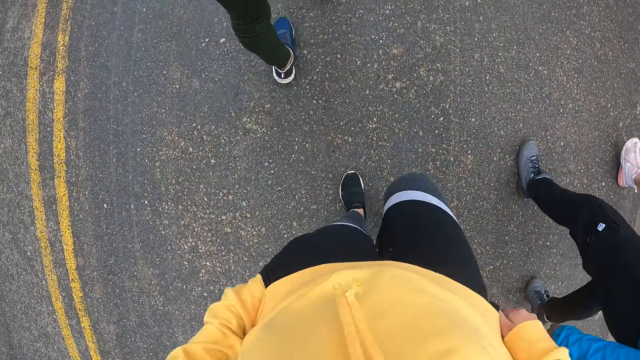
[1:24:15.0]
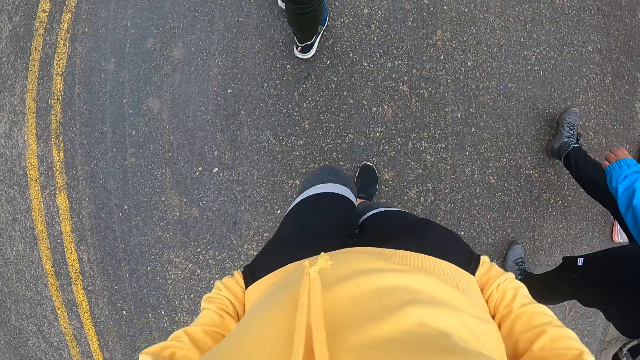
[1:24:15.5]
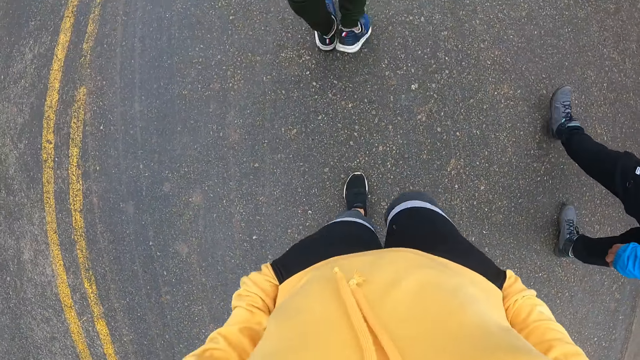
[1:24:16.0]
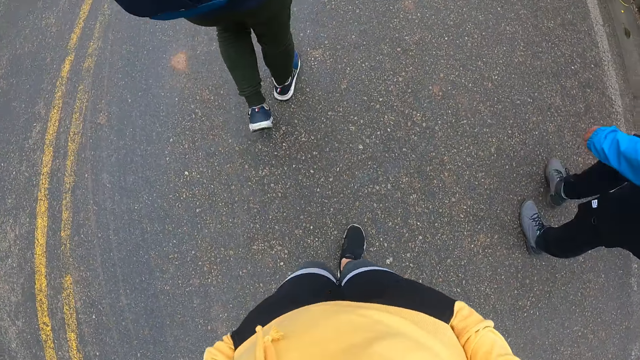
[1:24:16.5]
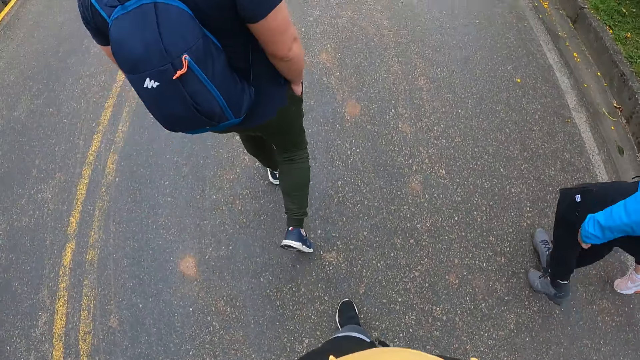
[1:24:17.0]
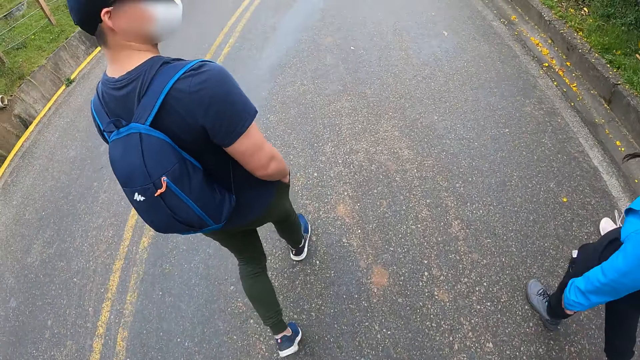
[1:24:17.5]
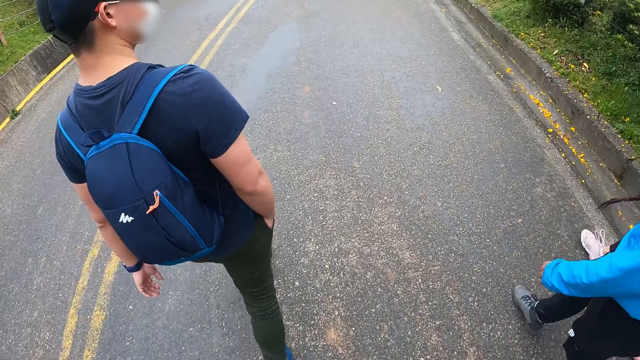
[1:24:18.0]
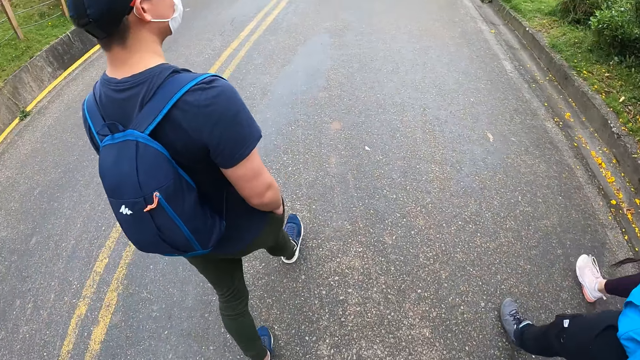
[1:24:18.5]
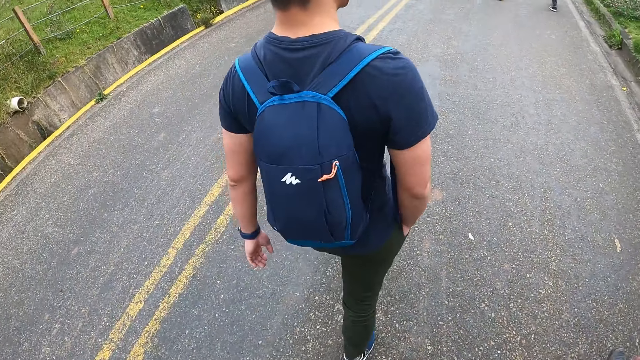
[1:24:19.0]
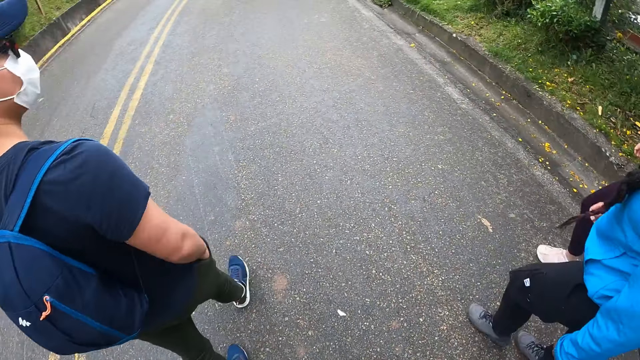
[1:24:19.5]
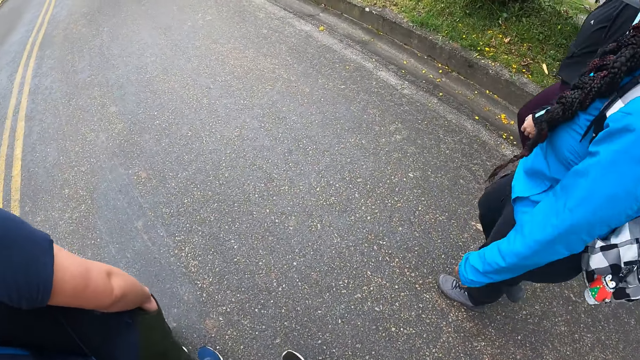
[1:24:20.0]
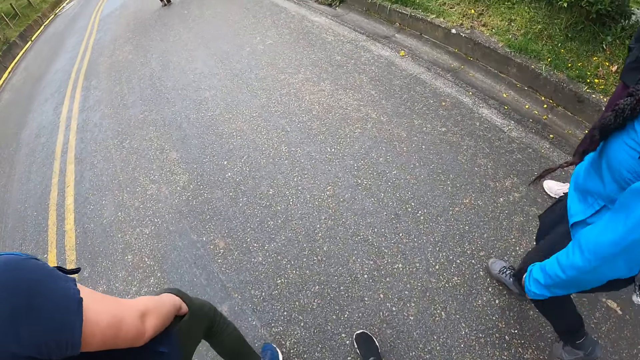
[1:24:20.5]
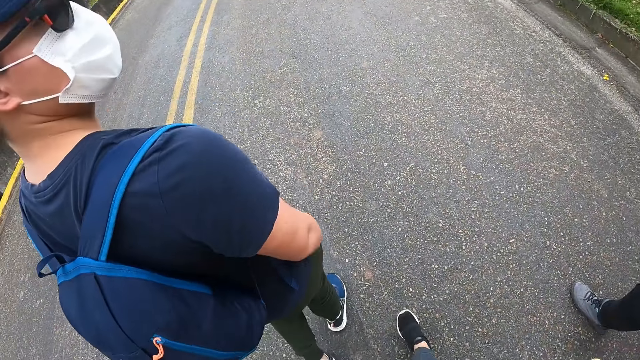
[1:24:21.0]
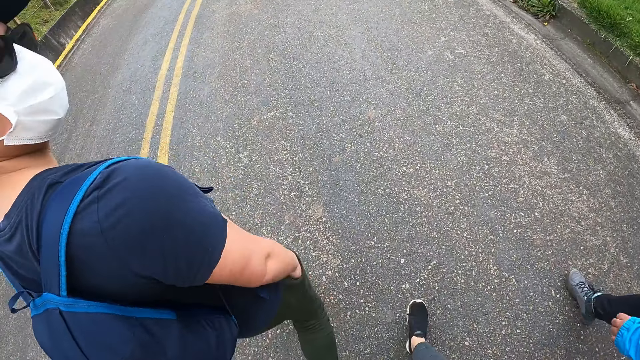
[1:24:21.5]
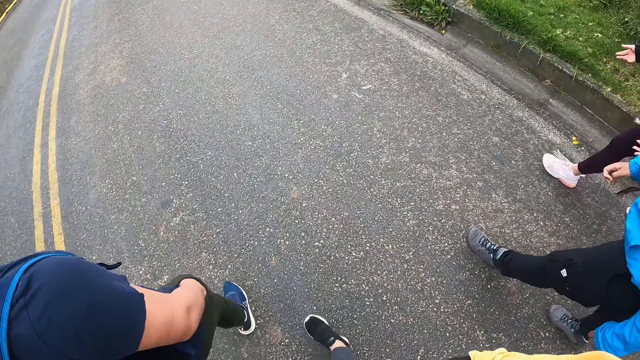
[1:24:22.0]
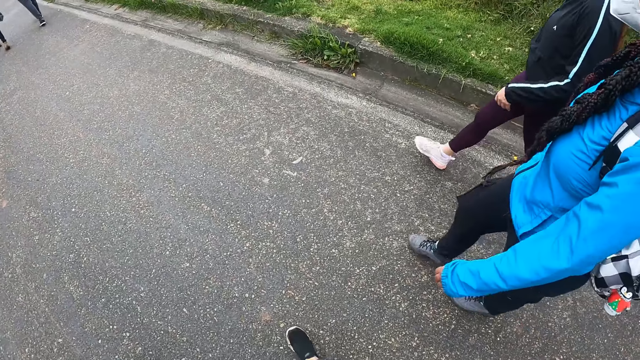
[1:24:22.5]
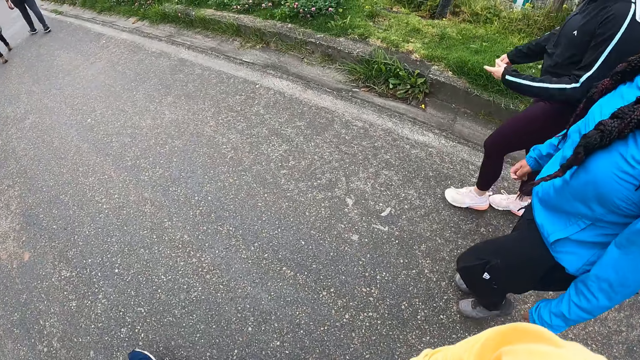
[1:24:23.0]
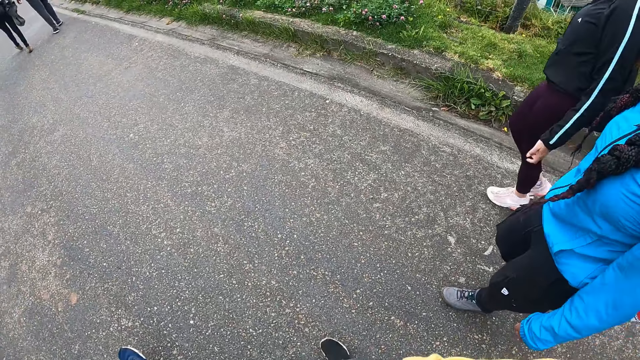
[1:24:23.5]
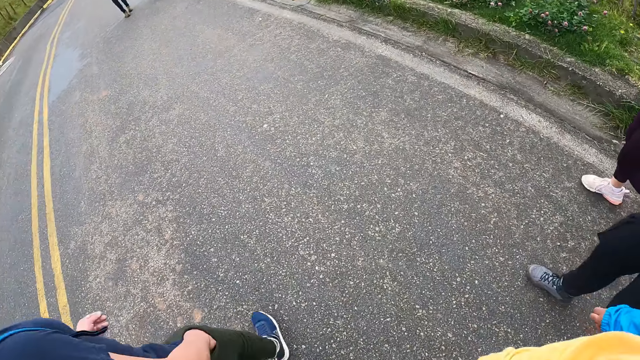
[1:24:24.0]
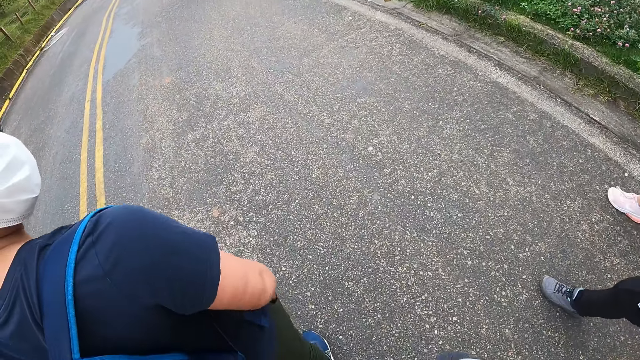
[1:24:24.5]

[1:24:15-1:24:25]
The camera wearer puts her right hand inside her trouser pocket.

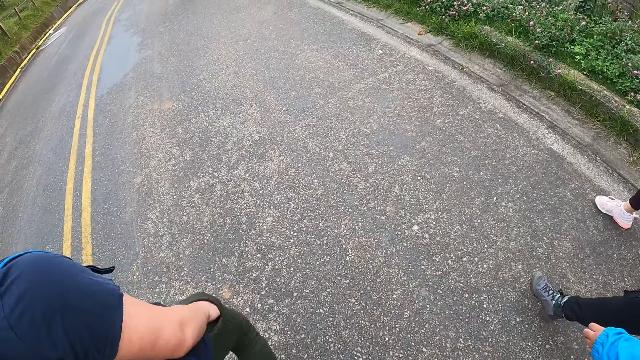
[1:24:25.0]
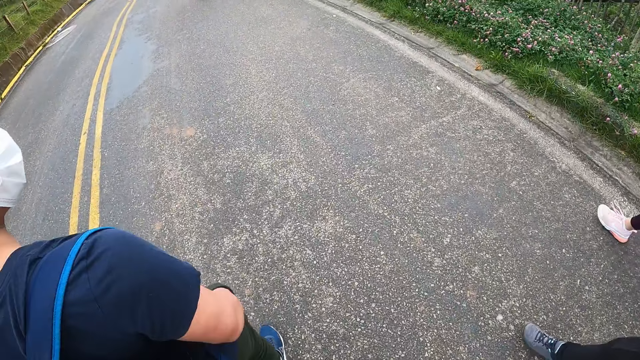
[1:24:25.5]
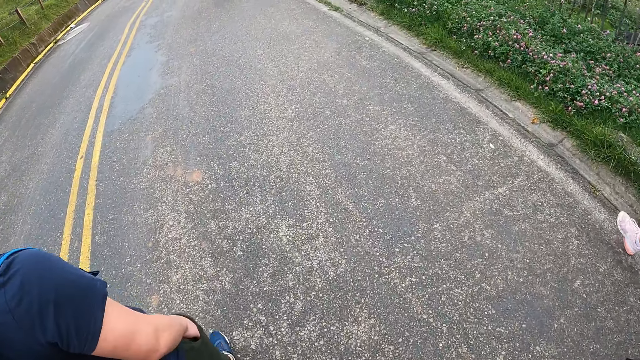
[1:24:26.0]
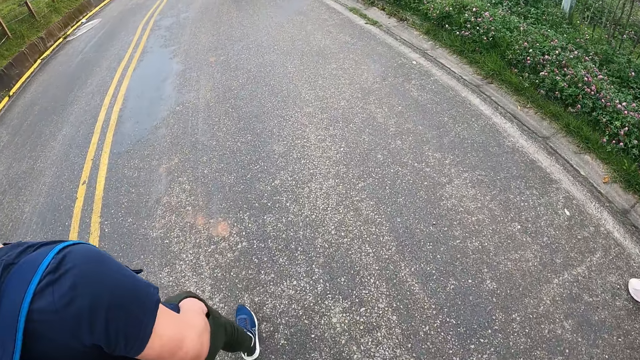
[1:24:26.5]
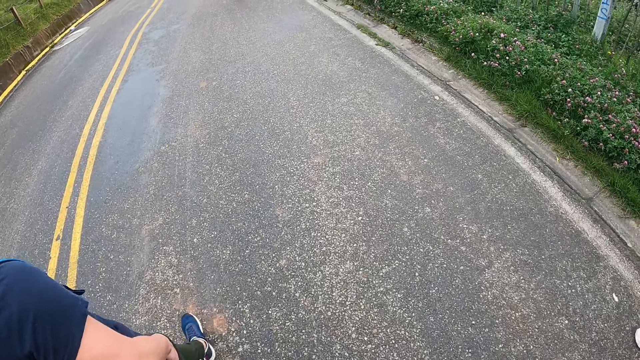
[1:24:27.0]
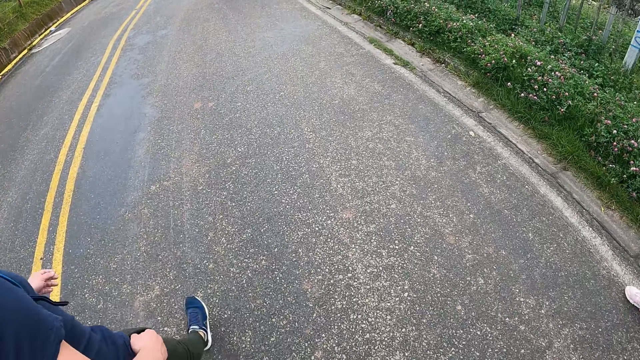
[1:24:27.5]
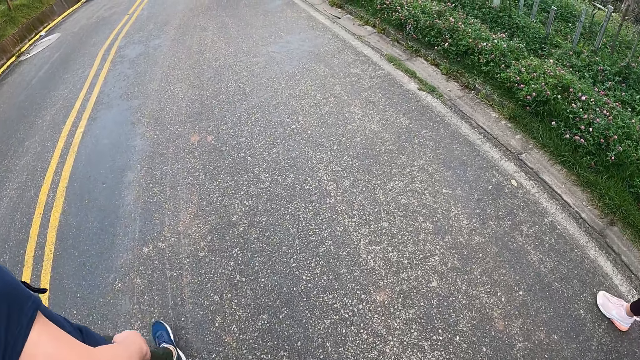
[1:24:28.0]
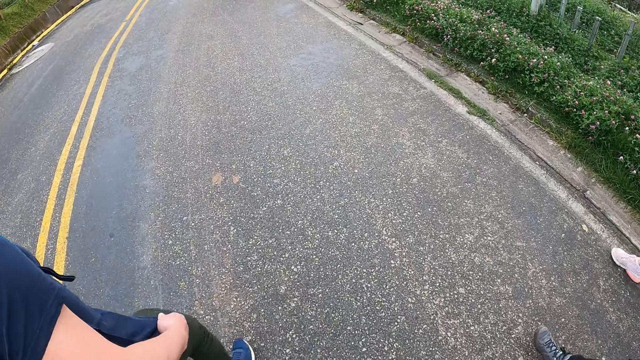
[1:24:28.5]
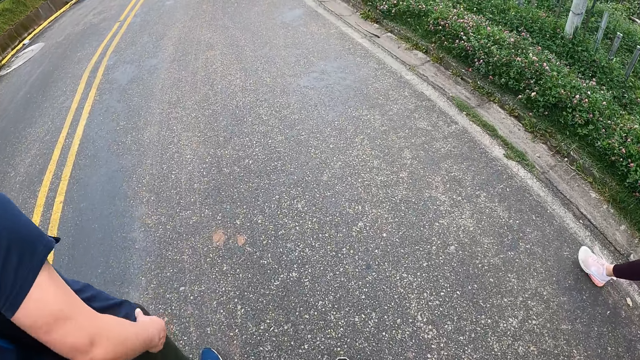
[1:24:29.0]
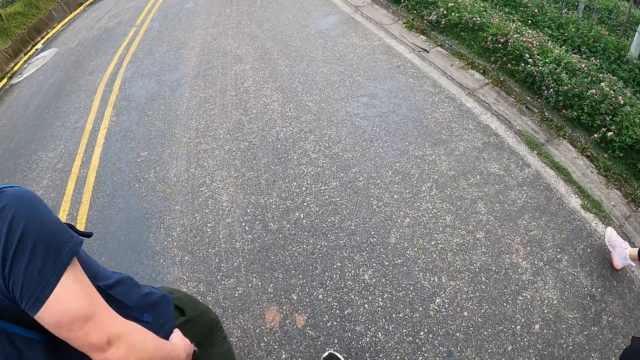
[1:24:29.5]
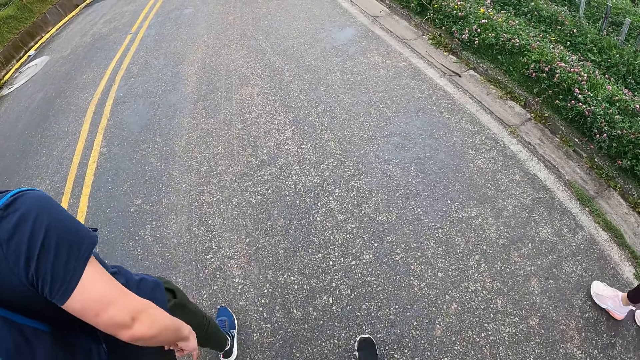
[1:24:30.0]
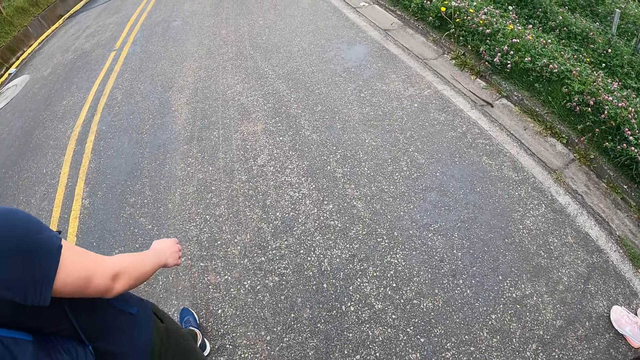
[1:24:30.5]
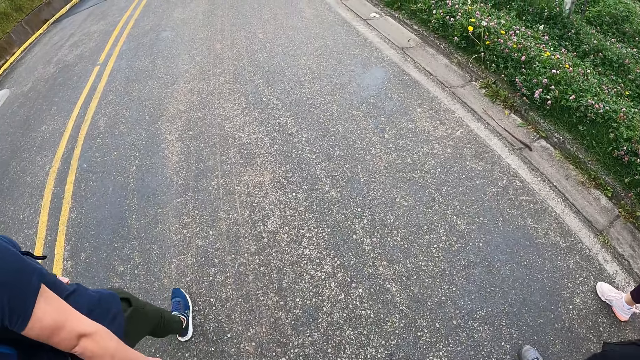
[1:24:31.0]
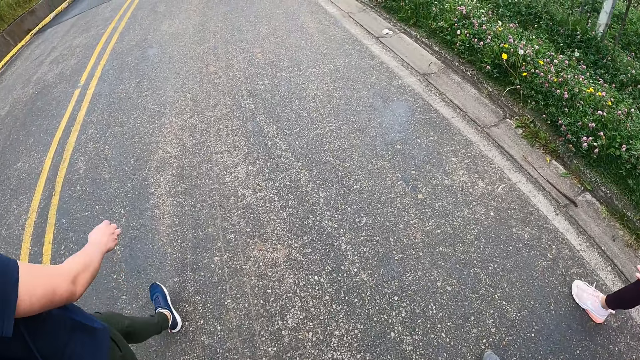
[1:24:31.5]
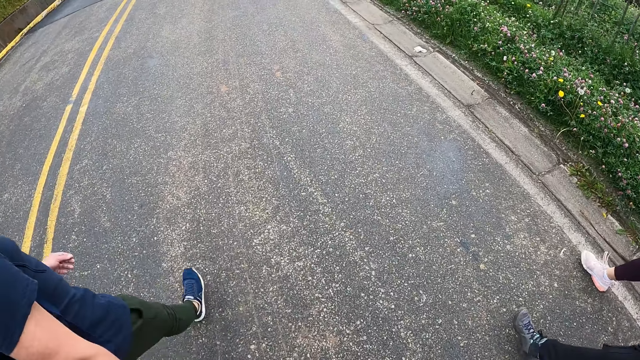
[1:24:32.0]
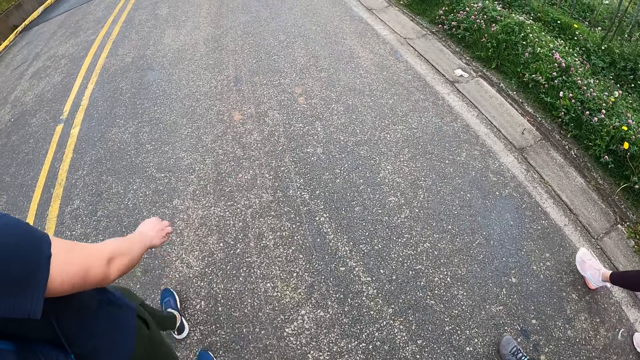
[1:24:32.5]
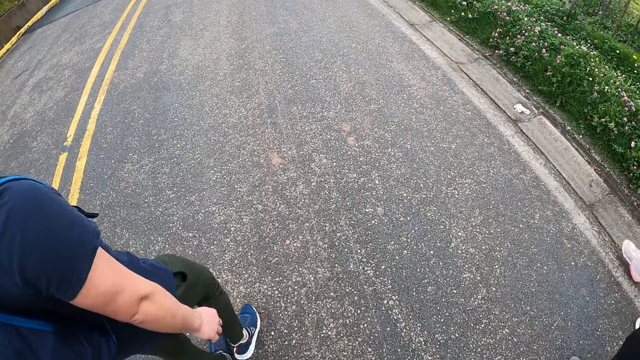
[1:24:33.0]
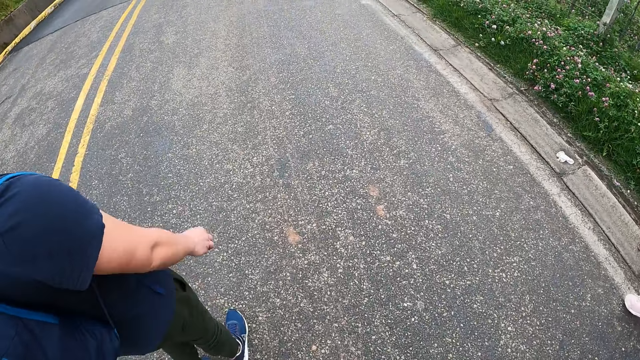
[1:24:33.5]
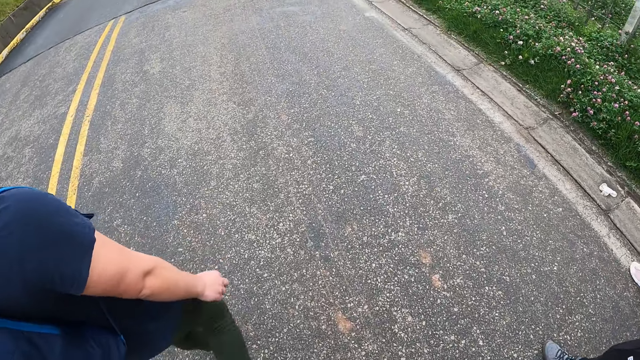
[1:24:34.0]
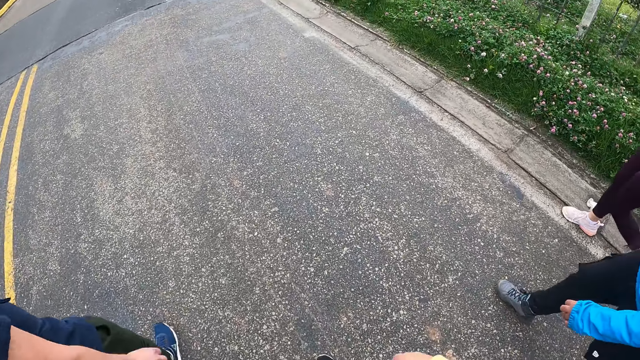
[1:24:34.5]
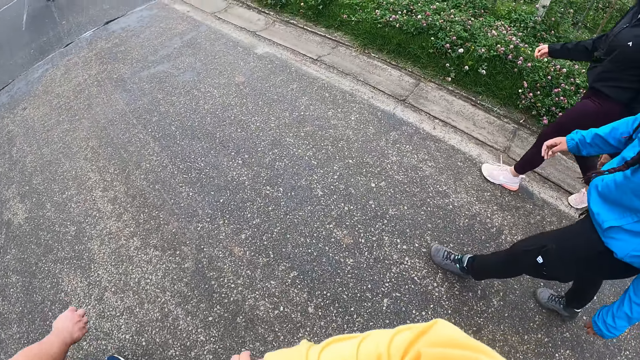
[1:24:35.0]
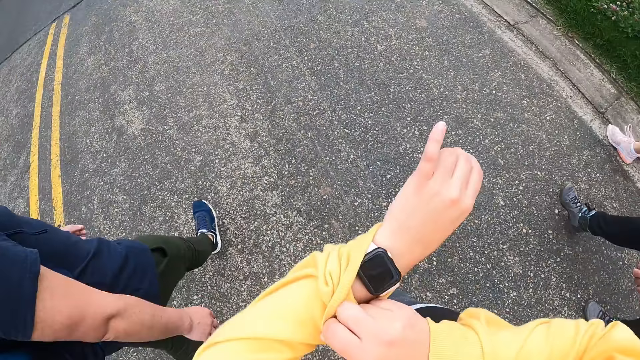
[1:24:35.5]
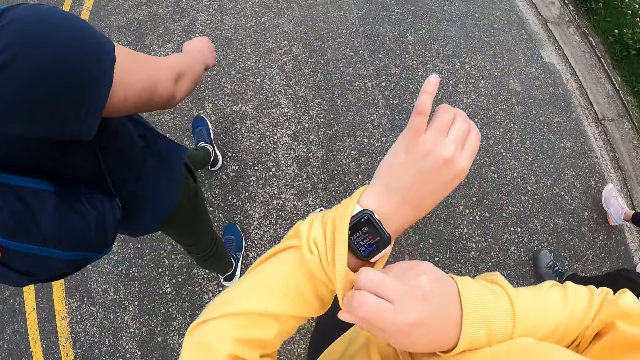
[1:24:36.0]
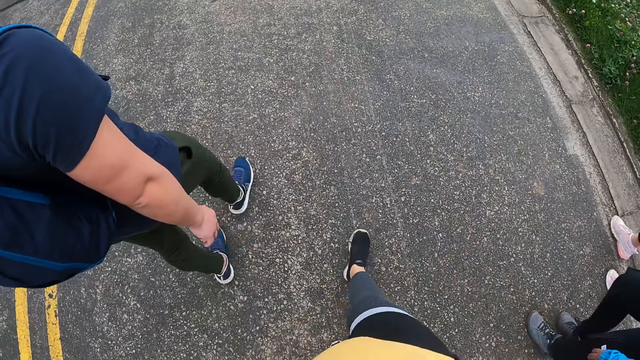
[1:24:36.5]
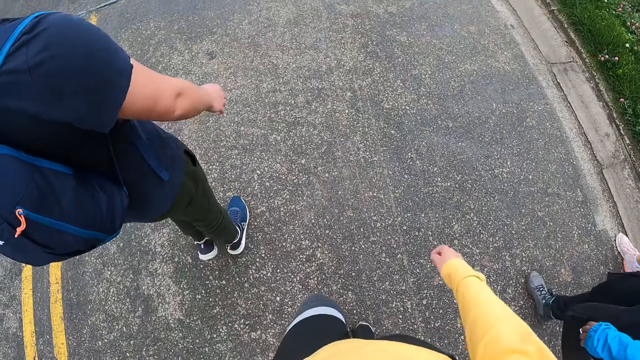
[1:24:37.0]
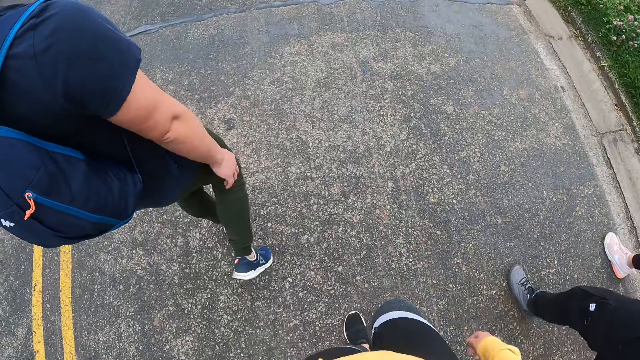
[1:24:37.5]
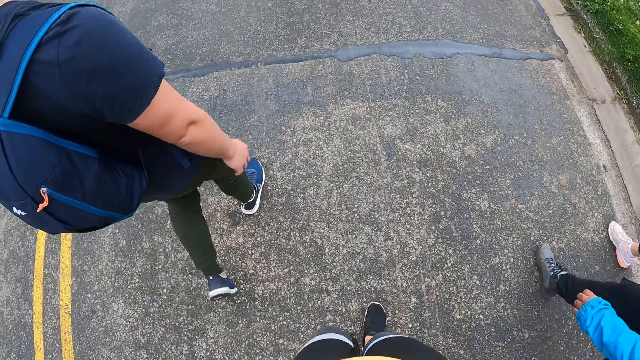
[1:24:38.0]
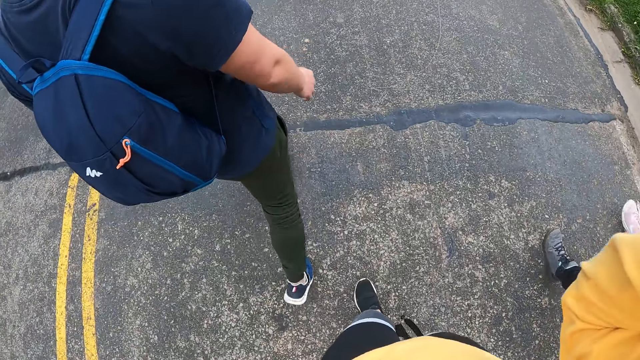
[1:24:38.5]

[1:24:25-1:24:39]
The man removes his right hand from his trouser pocket and adjusts his cloth with his right hand. The camera wearer adjusts her cloth with her right hand. She looks at a wristwatch on her left hand. She walks on the road.
